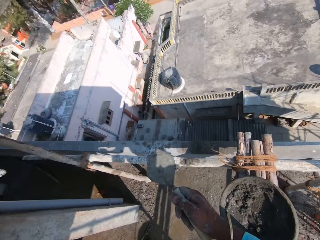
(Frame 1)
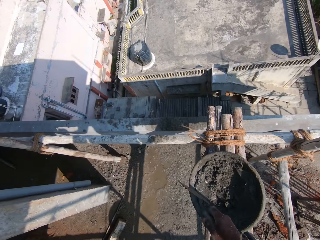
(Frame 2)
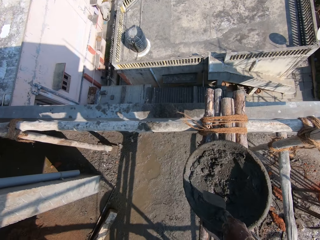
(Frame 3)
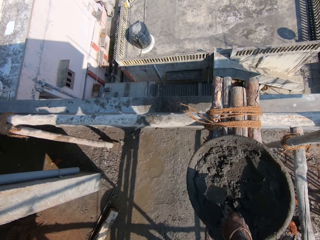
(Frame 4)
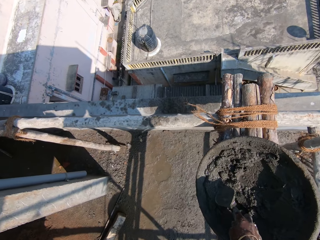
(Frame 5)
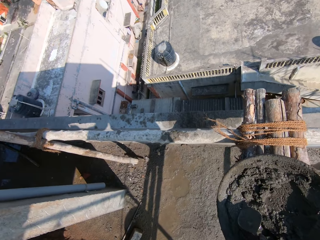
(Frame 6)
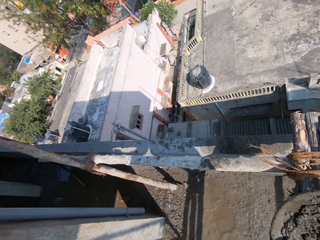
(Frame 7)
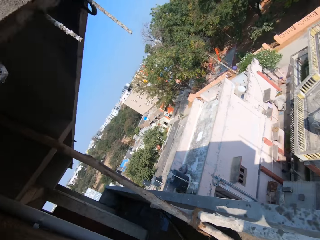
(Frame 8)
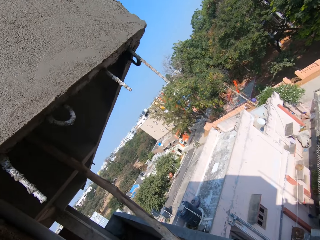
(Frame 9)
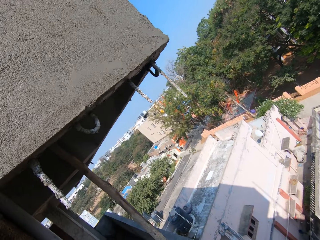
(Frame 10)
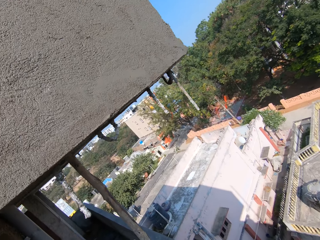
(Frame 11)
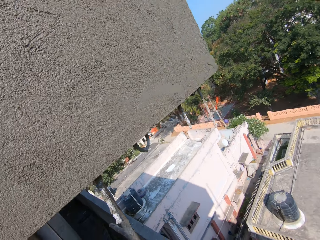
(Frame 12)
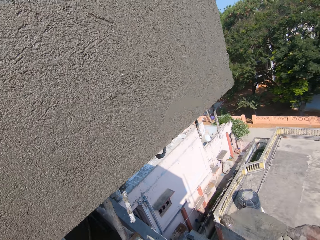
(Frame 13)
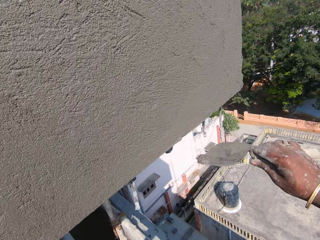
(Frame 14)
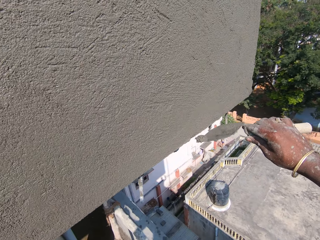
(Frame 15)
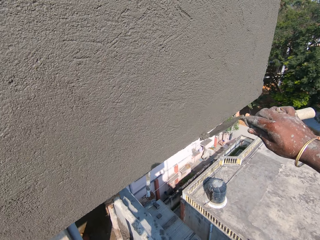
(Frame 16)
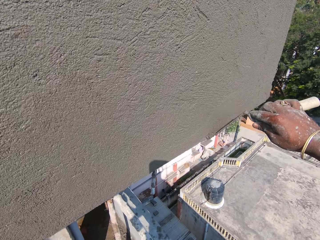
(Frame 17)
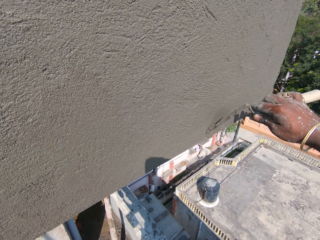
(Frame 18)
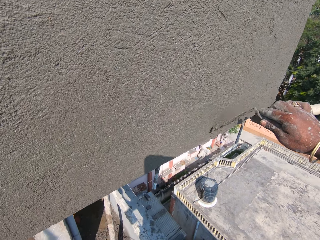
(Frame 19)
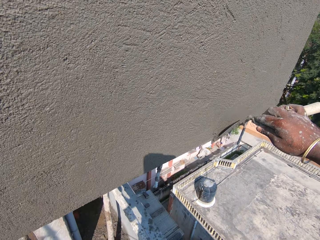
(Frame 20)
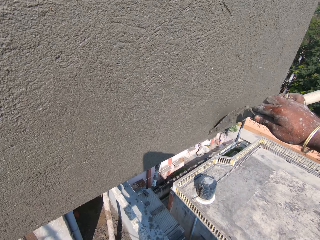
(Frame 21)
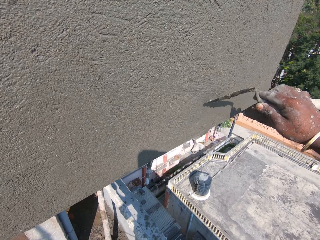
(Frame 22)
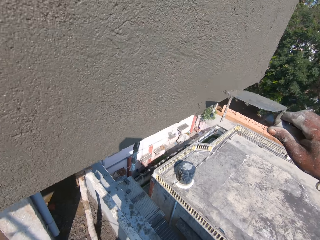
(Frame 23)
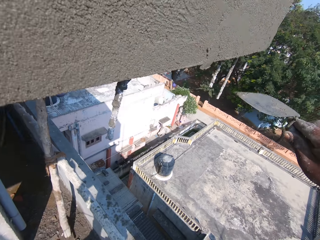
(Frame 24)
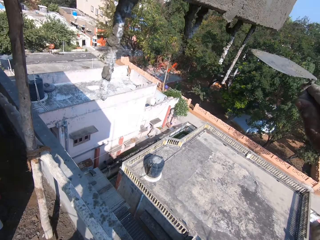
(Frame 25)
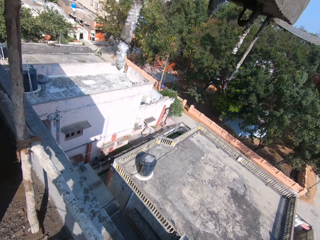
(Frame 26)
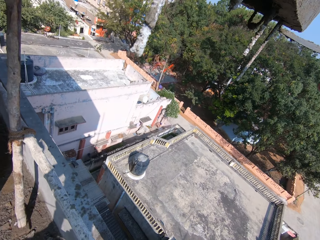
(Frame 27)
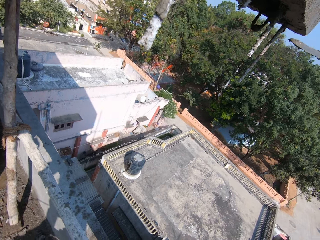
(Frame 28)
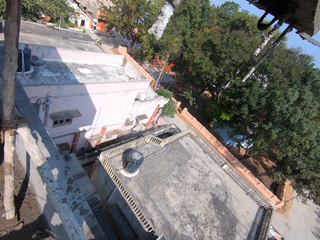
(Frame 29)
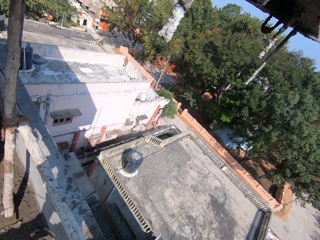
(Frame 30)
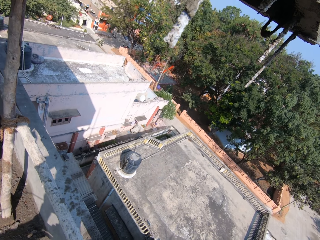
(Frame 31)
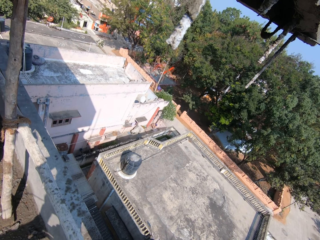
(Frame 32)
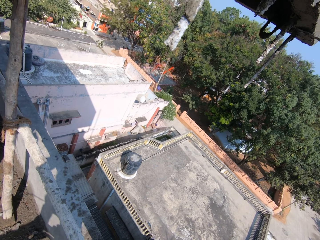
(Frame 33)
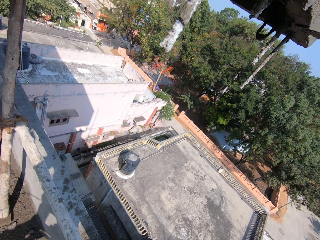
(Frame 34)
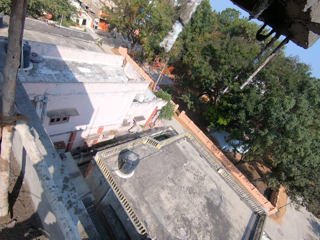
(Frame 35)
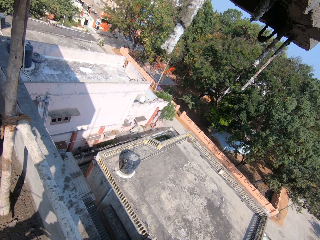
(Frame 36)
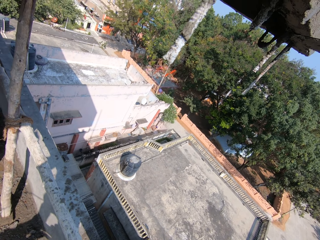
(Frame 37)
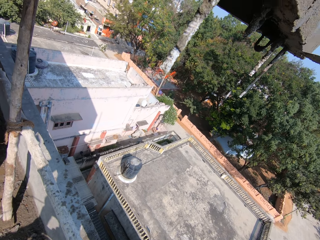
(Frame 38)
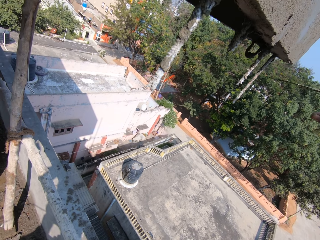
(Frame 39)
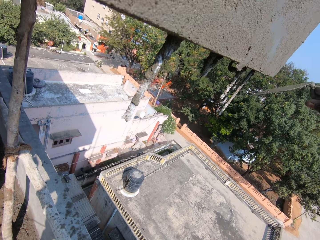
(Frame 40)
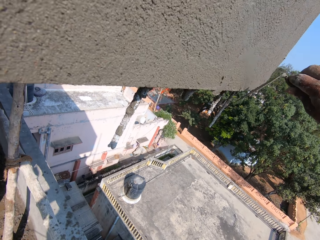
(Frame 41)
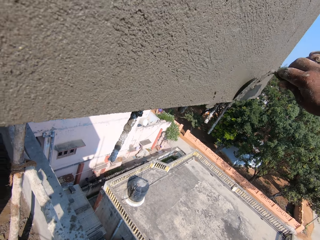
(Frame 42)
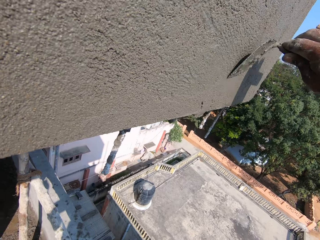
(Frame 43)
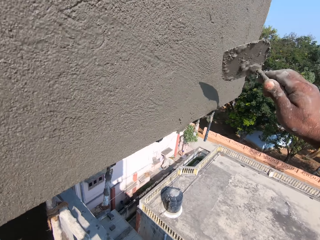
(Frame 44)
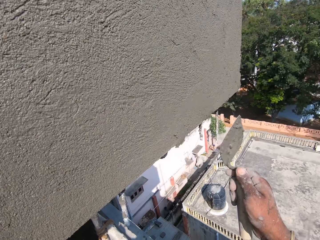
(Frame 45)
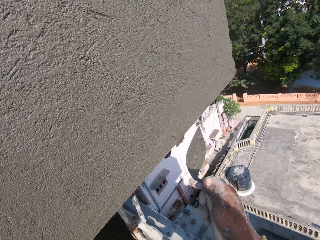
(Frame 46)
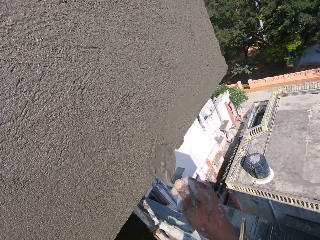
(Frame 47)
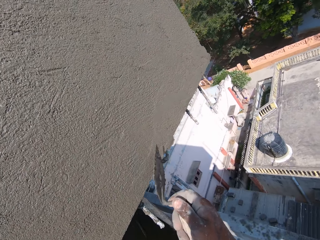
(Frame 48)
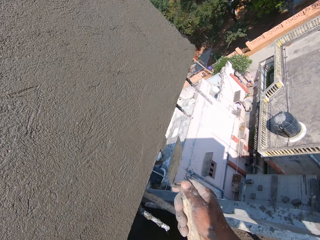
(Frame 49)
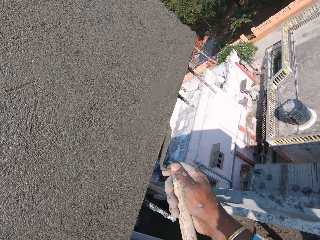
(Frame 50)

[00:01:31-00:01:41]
The camera wearer scoops the concrete. They apply the concrete on the wall.

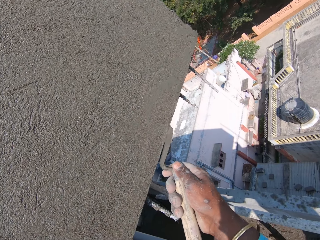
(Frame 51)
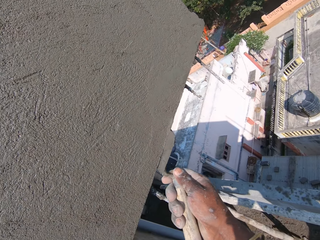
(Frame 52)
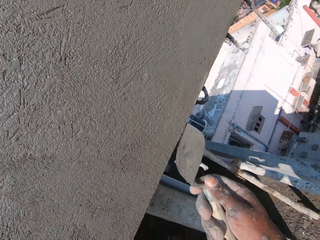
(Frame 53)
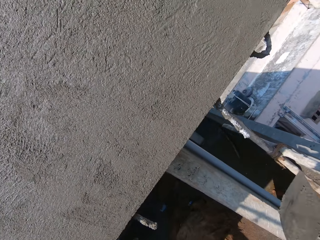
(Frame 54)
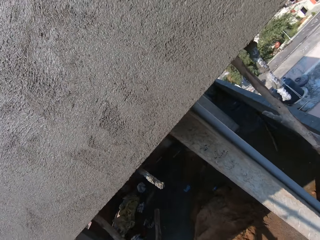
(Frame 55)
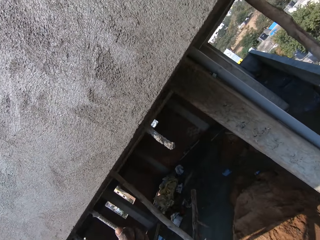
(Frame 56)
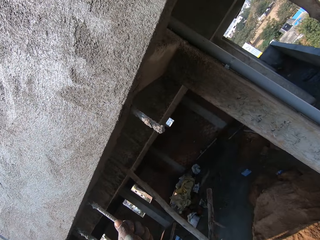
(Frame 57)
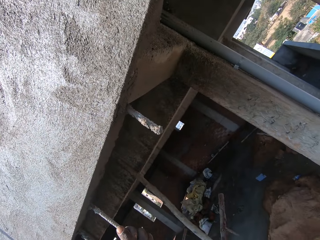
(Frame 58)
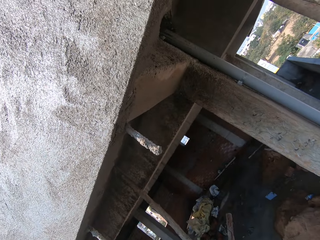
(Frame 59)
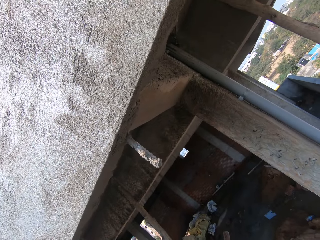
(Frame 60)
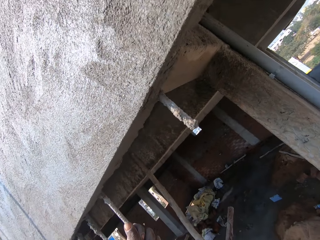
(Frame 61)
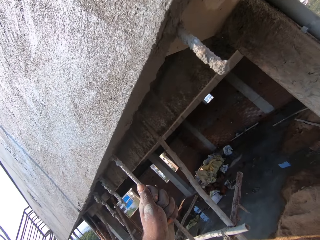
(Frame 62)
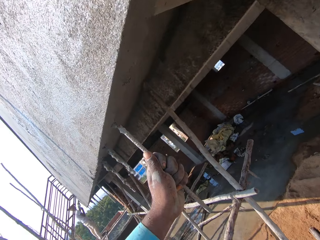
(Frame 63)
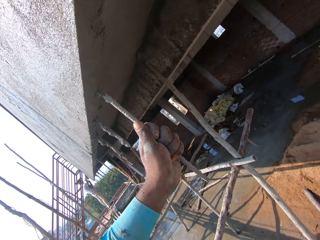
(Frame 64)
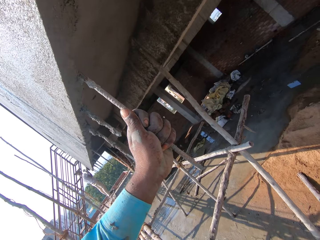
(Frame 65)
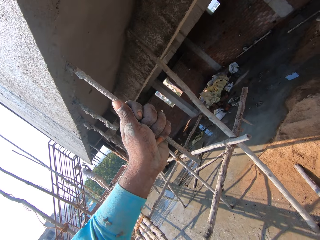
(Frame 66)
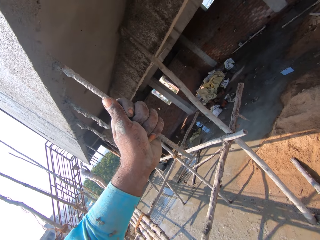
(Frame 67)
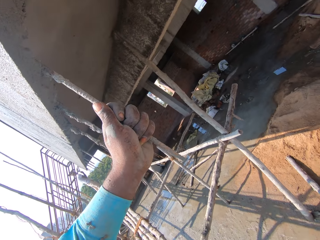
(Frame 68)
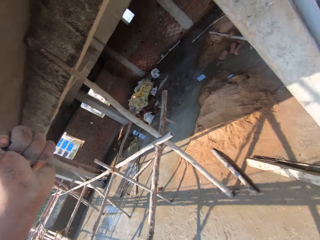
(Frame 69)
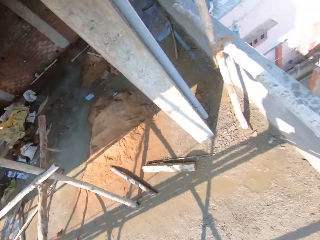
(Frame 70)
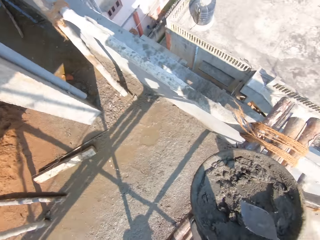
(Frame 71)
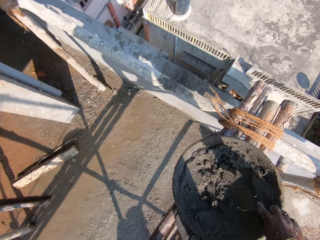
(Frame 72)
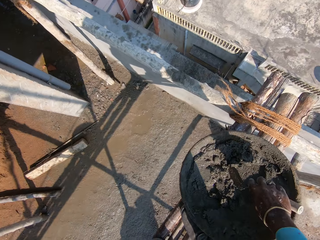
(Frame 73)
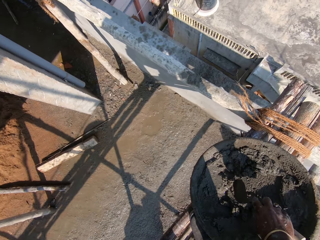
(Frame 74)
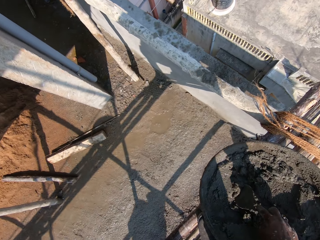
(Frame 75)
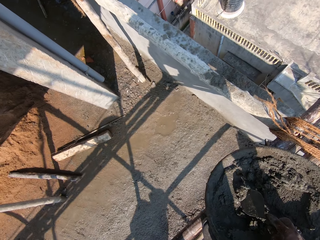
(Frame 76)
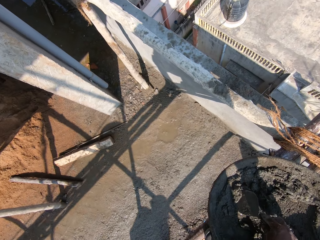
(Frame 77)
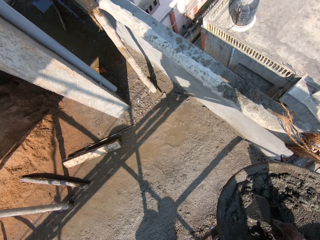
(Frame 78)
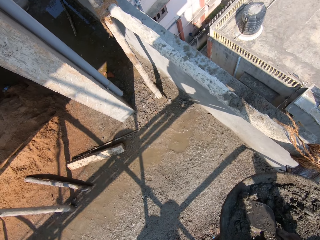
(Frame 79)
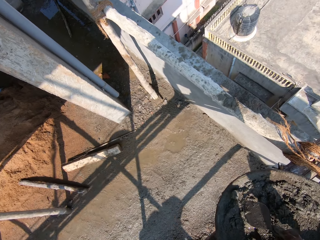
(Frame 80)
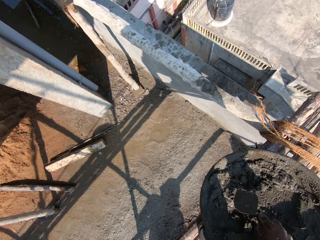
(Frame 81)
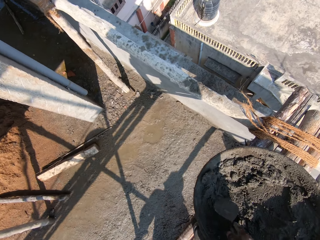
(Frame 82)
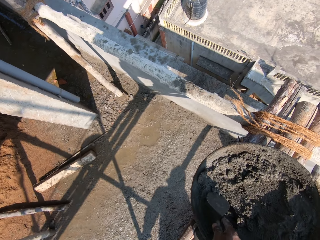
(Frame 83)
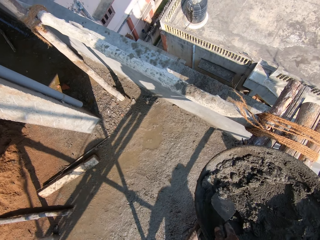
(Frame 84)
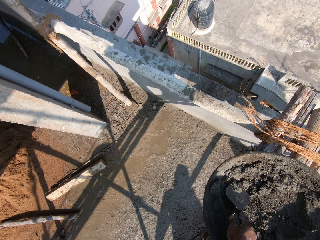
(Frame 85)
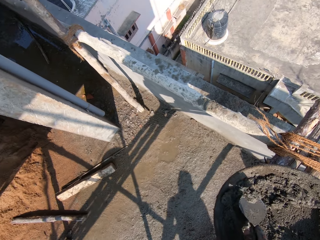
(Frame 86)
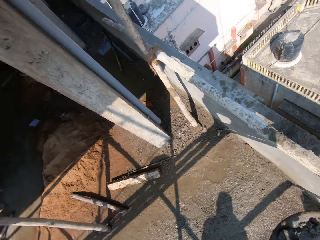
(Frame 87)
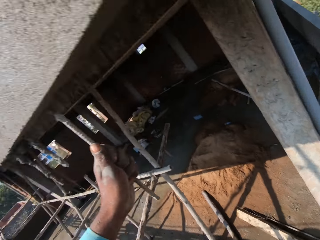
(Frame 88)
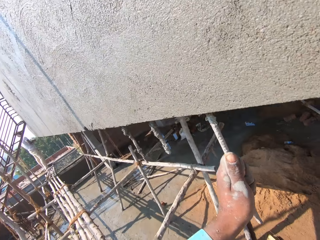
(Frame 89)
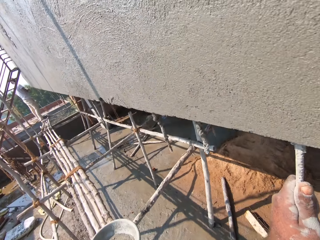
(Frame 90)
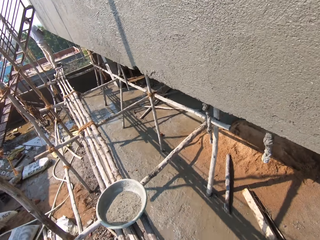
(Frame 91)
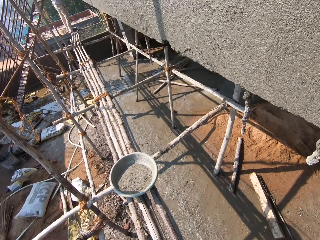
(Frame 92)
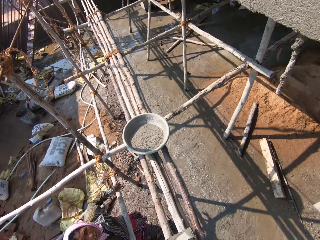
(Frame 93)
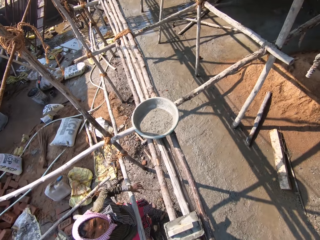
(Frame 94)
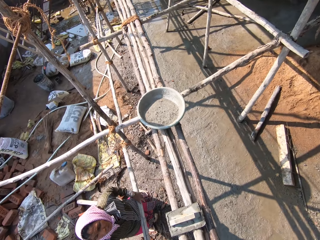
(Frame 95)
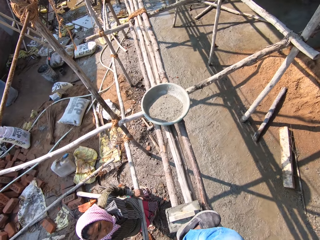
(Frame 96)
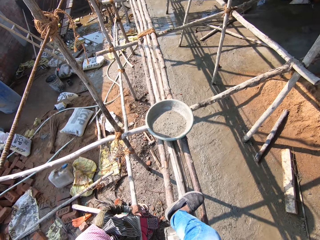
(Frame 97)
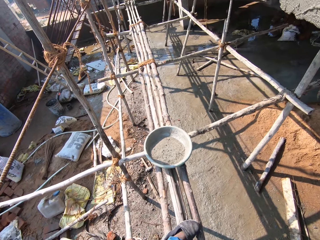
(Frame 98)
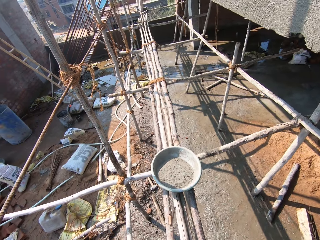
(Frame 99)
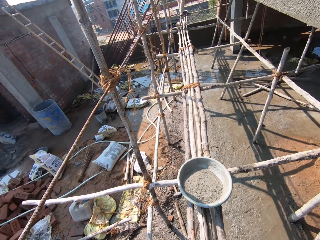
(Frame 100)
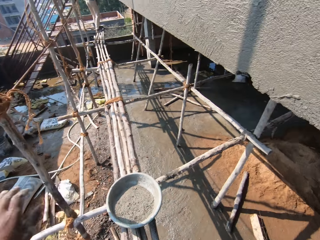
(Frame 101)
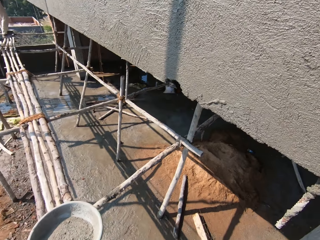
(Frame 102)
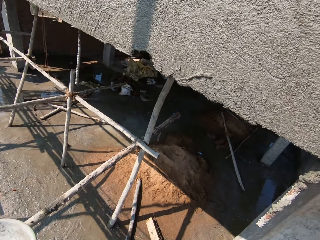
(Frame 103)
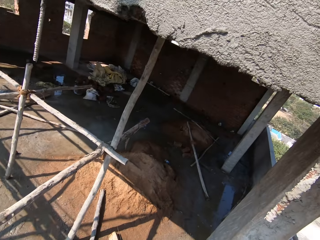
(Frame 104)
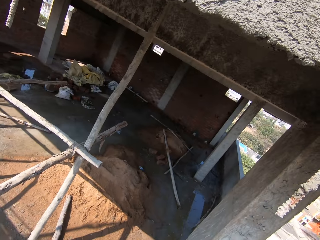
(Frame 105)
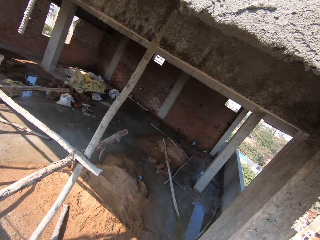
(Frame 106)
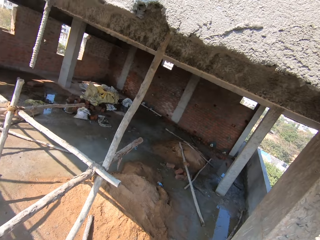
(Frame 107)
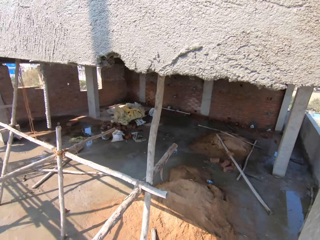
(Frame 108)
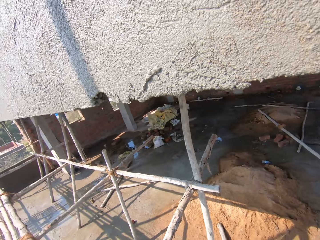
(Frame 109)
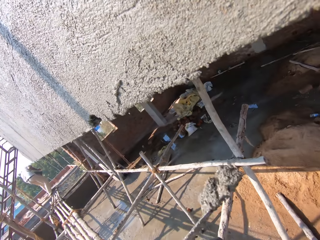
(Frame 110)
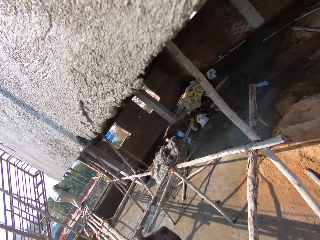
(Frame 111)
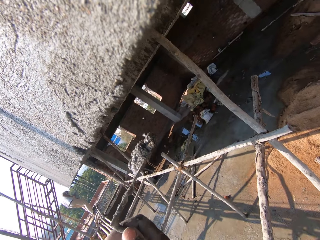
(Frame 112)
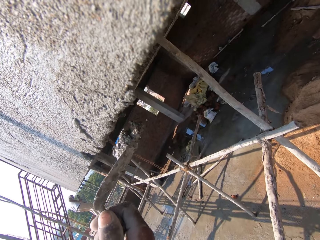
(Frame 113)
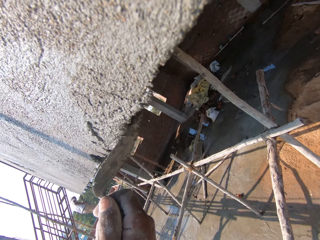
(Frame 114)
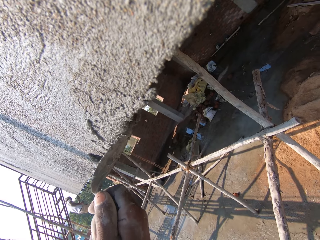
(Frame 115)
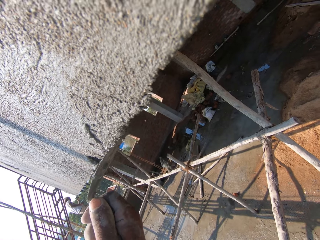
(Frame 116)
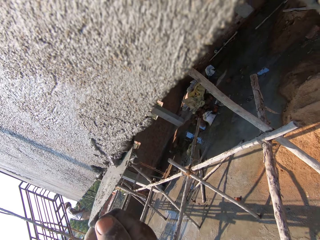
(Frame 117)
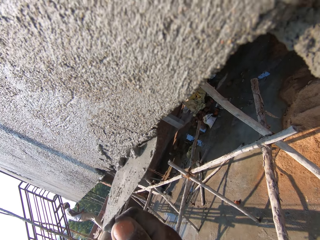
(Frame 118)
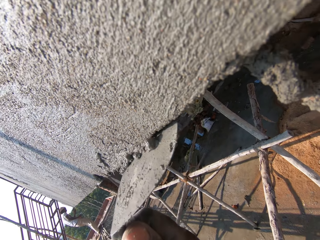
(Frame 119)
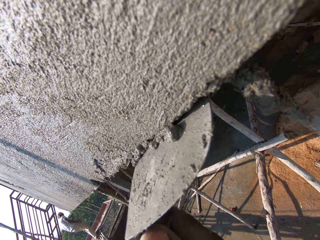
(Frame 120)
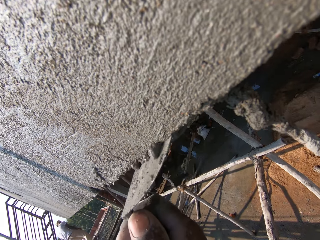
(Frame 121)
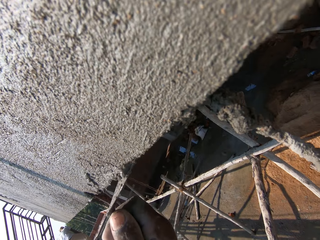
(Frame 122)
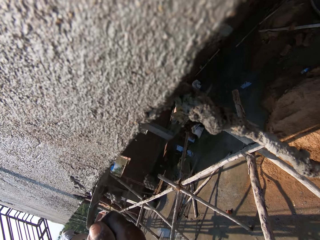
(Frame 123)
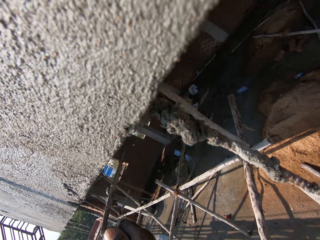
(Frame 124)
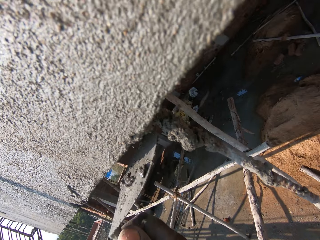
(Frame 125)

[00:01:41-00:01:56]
The camera wearer stares at the wall. They look around. They scoop the concrete. They look around the compound. They walk on the scaffold. They stare at the wall. They apply the concrete on the wall.
